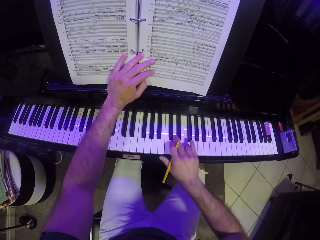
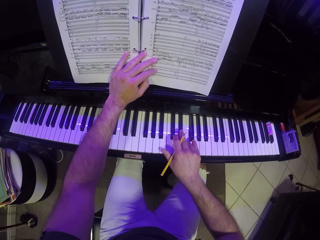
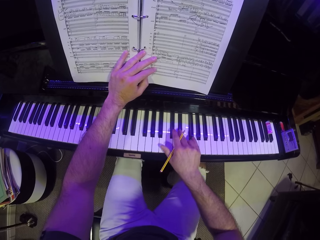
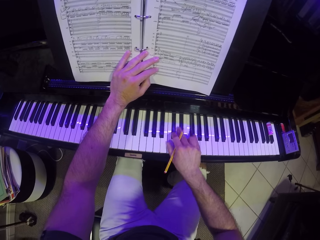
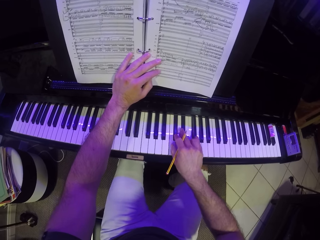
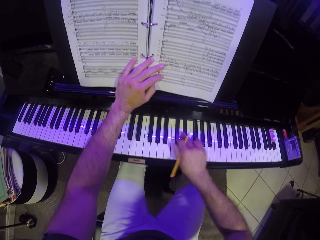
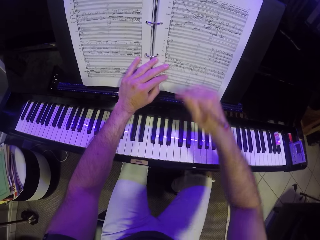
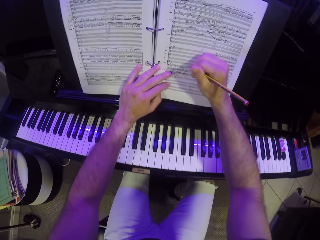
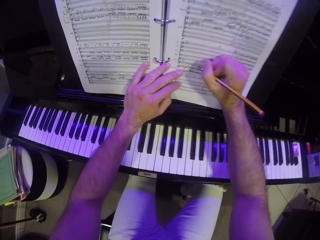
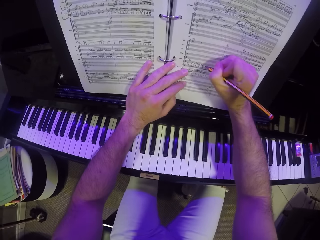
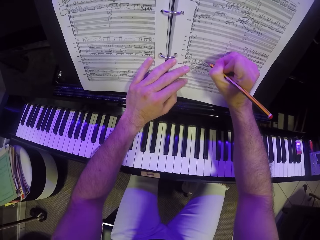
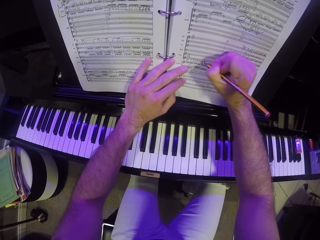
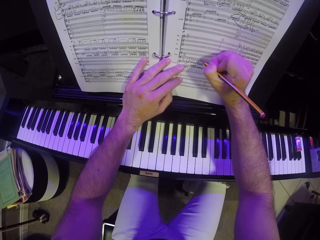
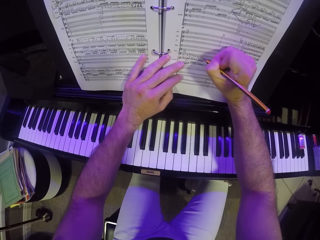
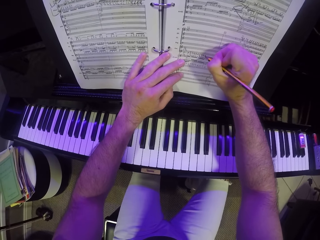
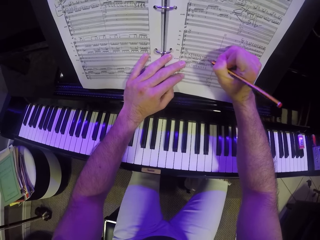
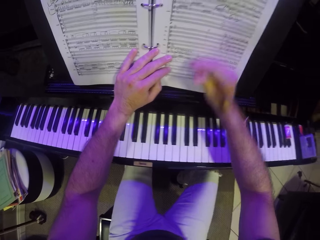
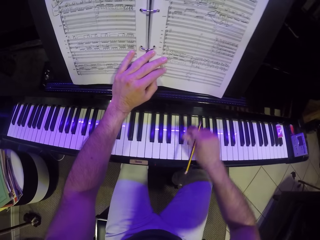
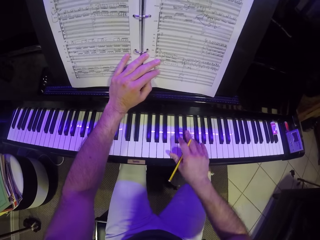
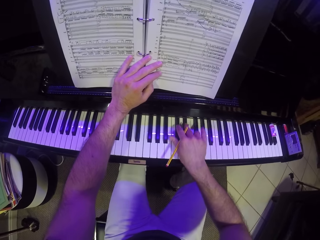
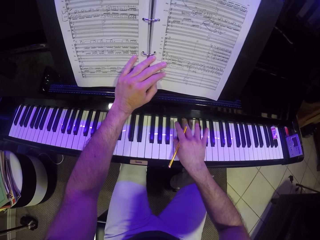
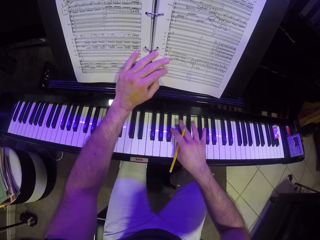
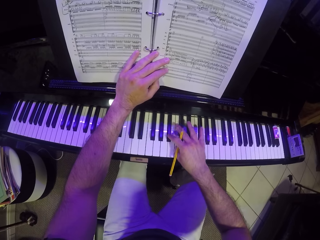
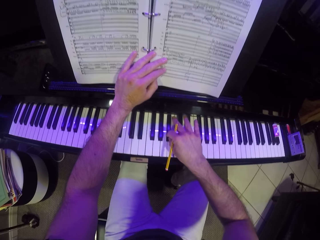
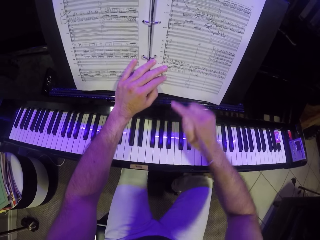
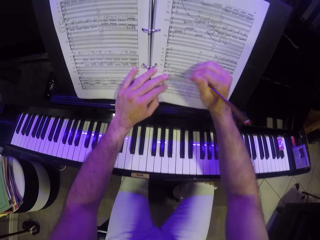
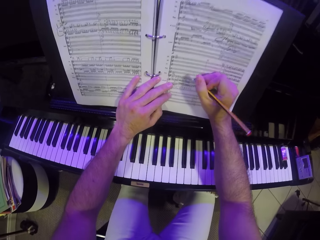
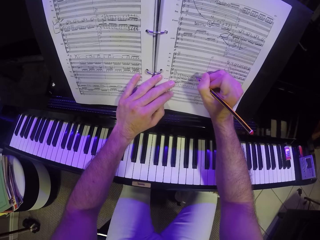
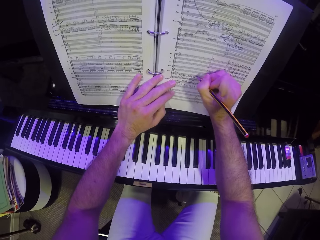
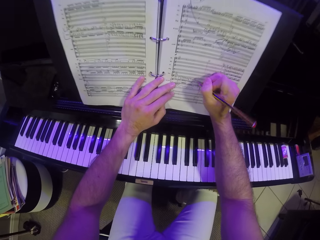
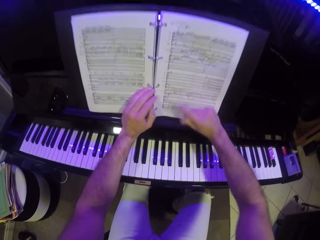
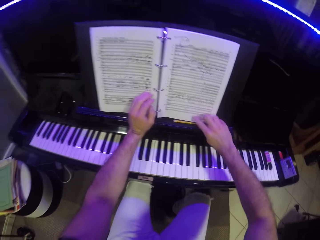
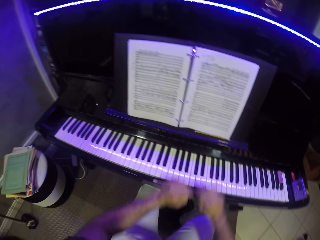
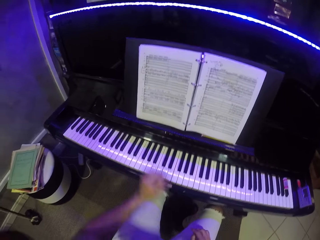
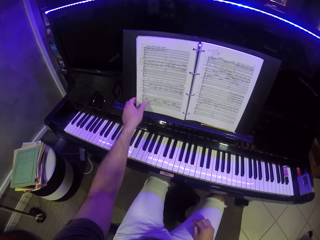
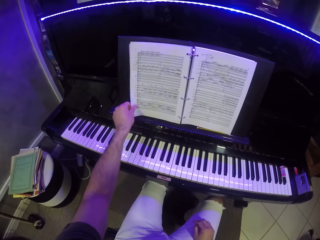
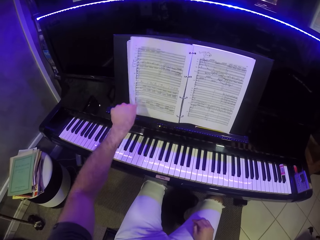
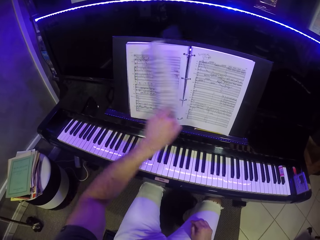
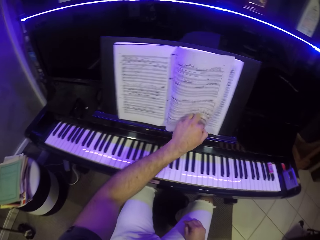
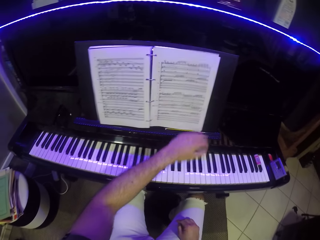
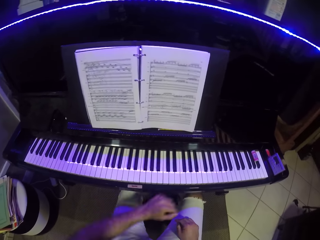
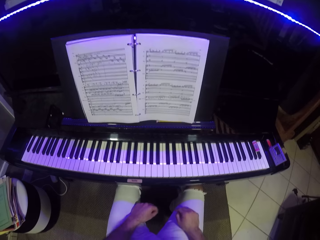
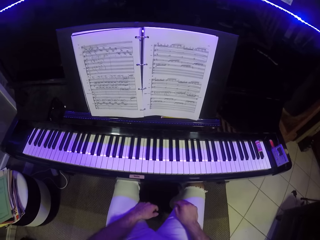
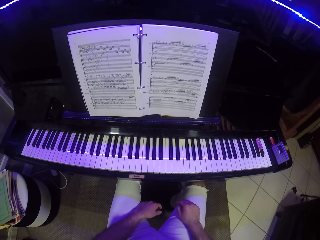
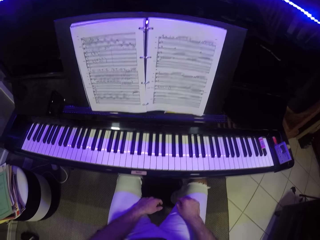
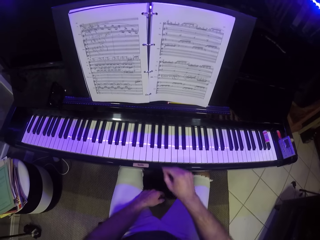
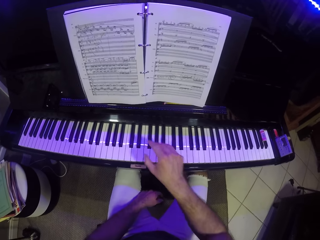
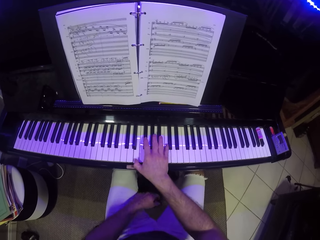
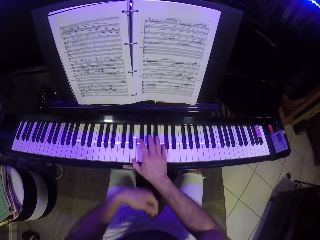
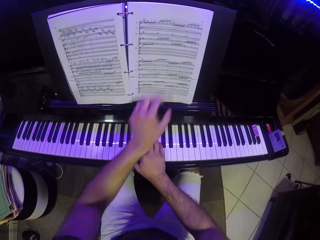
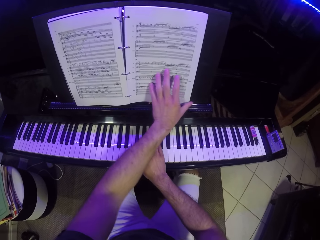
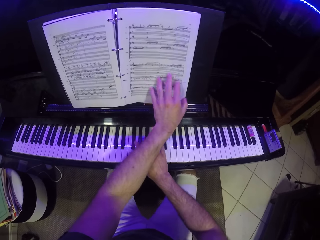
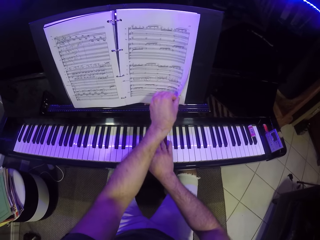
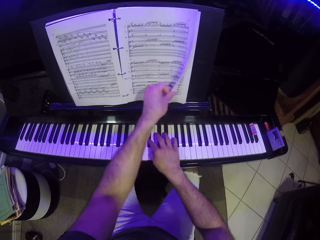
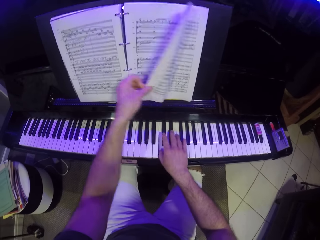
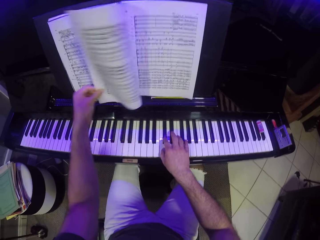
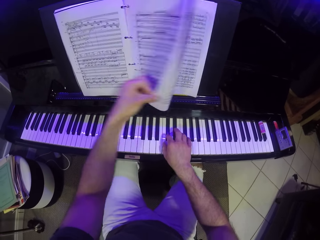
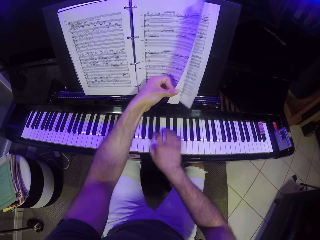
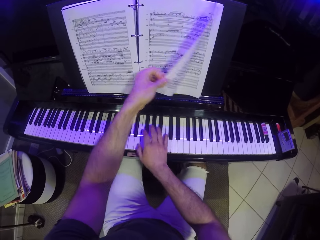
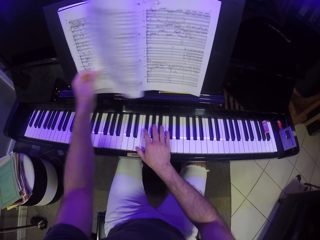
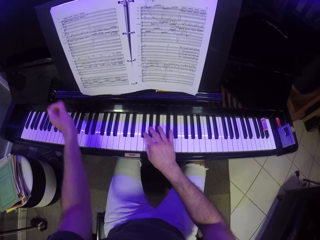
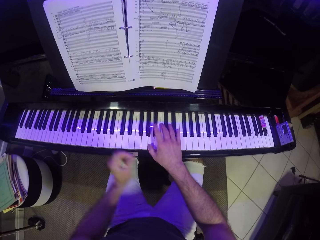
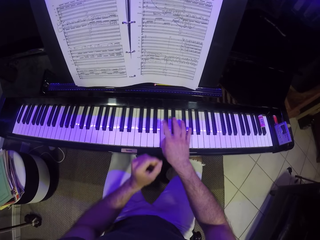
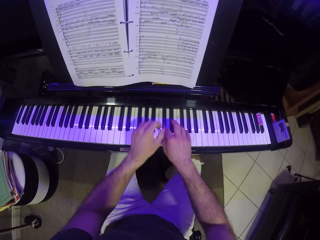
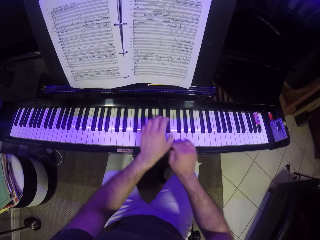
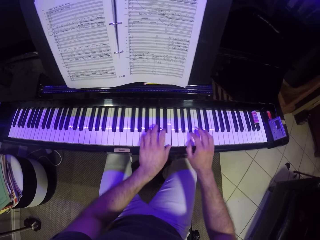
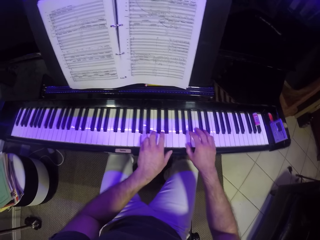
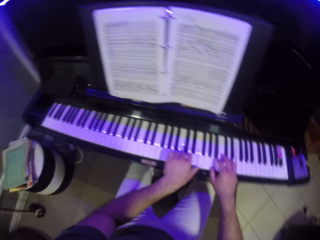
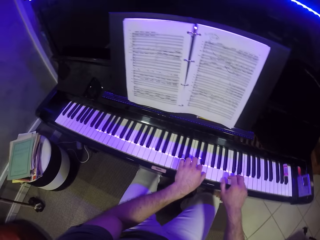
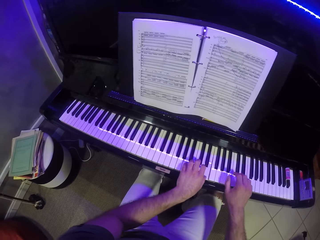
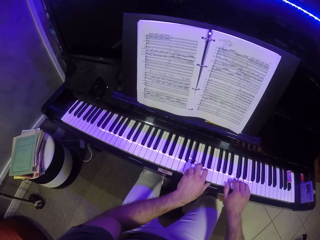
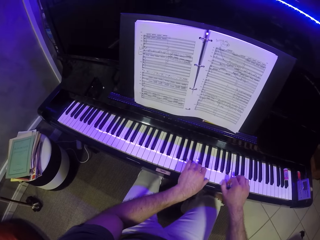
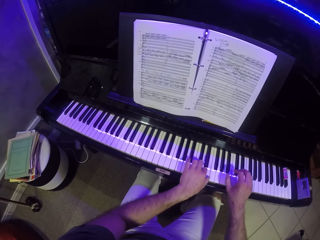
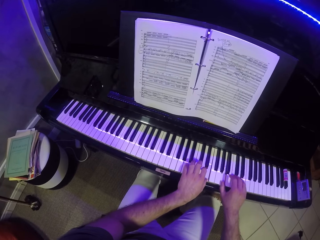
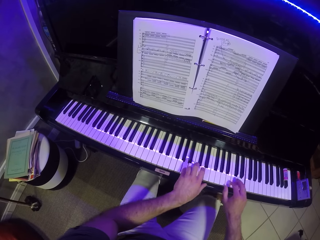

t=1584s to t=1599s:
The camera wearer writes on the piano music sheet with the pencil in his right hand. He plays the piano with his right hand. He writes on the piano music sheet with the pencil in his right hand. He drops the pencil on the piano with his right hand. He flips the piano music sheet with his left hand. He plays the piano with his right hand. He flips the piano music sheet with his left hand. He plays the piano with both hands.

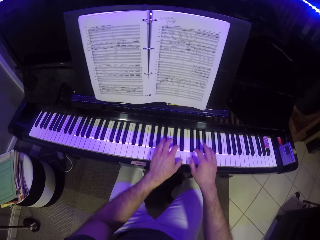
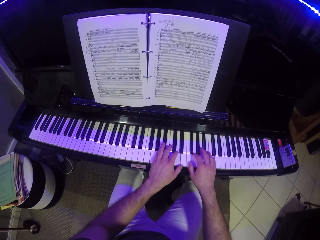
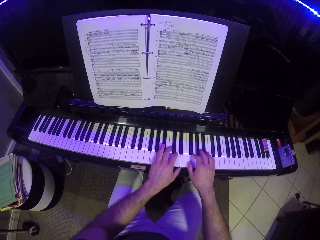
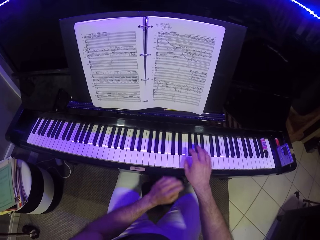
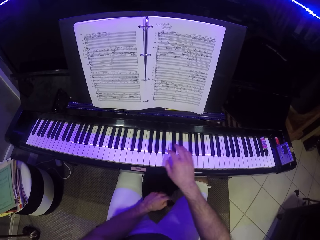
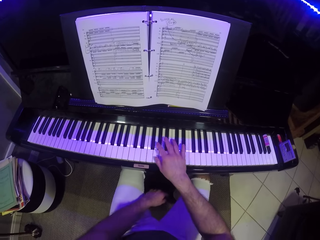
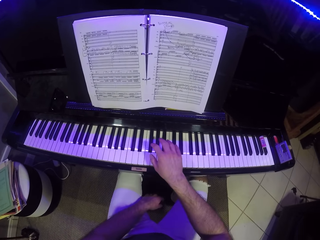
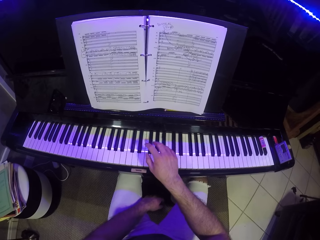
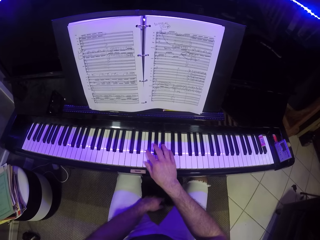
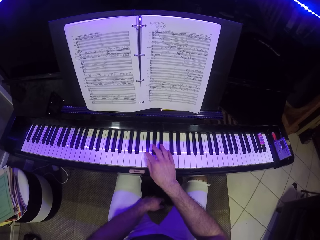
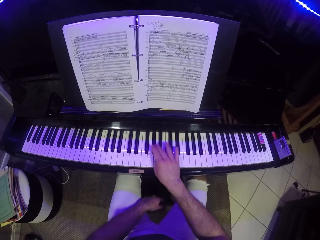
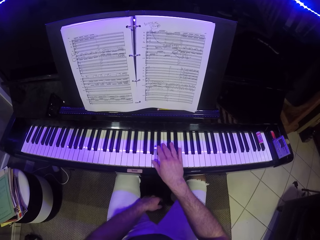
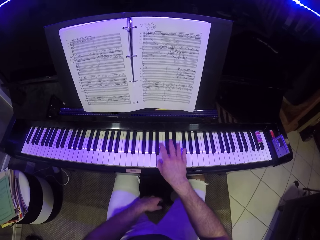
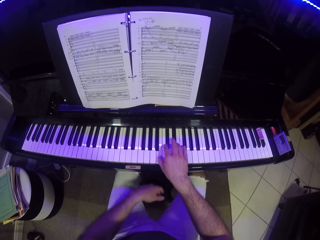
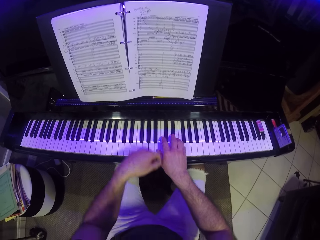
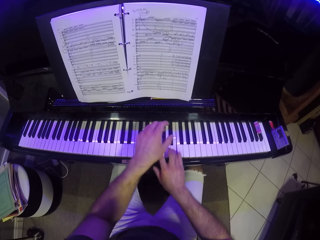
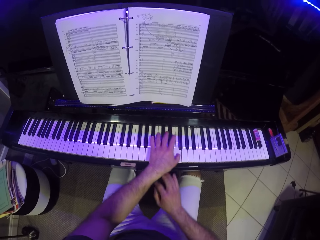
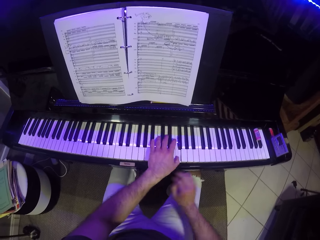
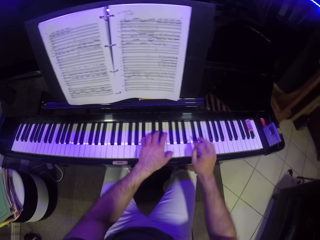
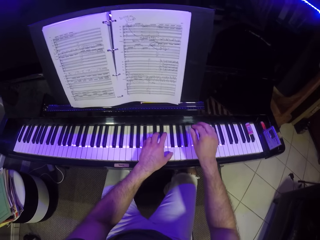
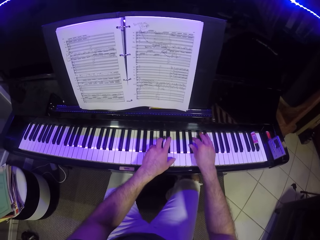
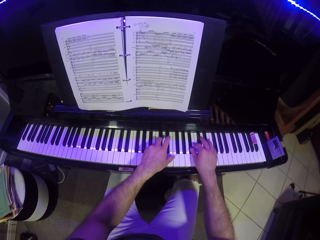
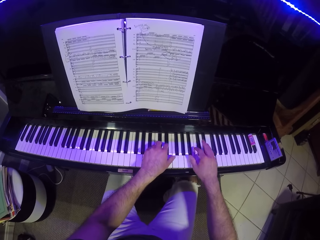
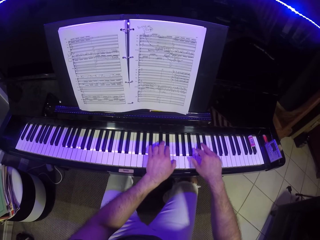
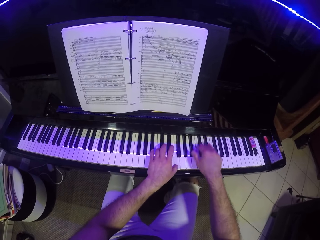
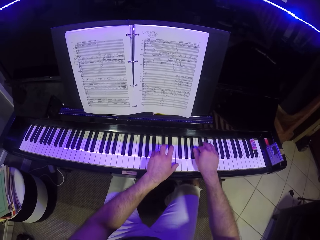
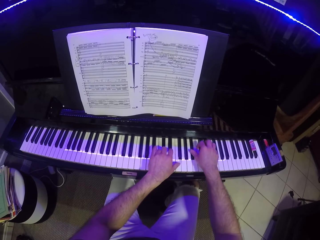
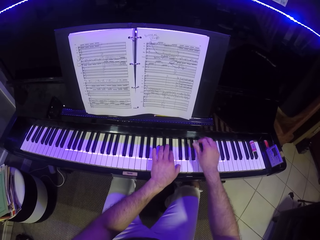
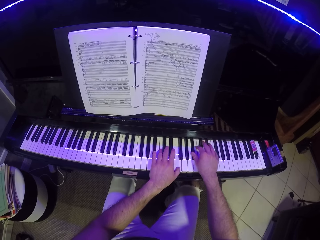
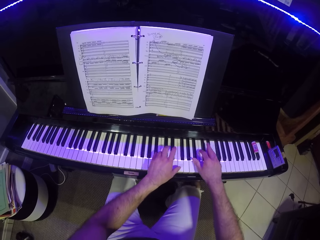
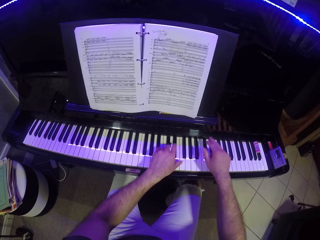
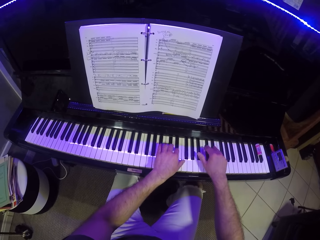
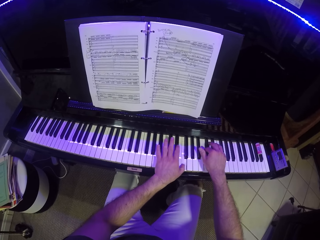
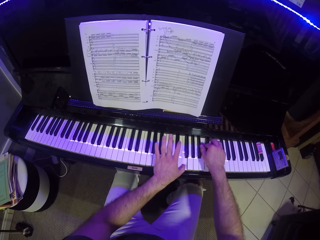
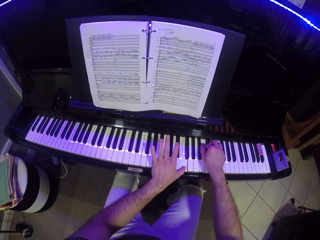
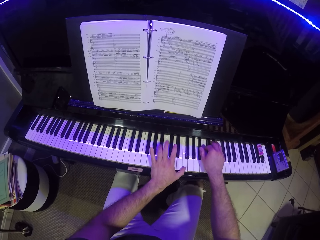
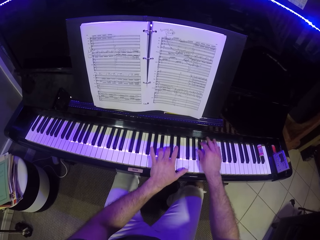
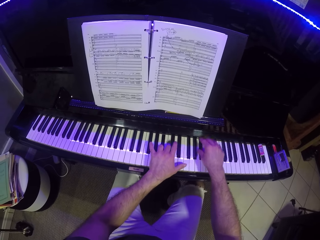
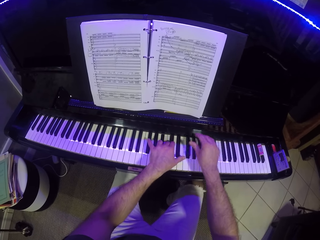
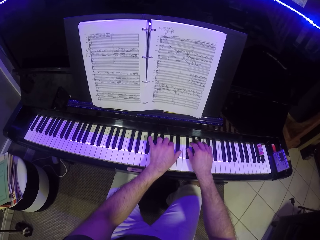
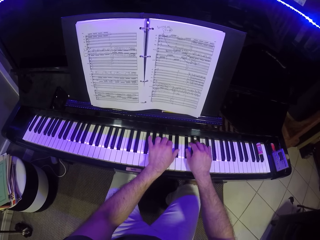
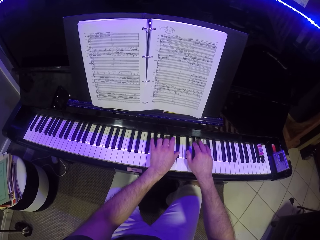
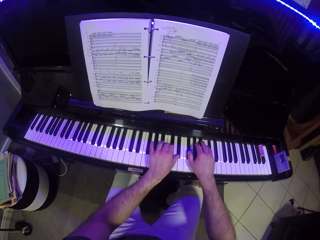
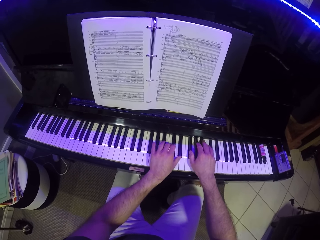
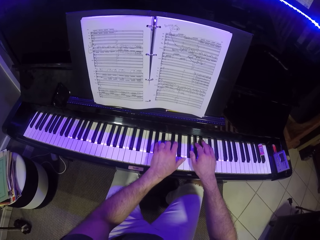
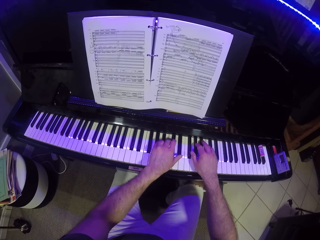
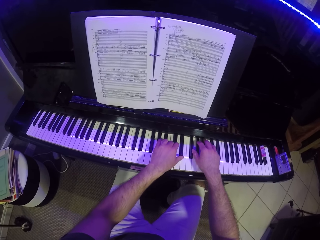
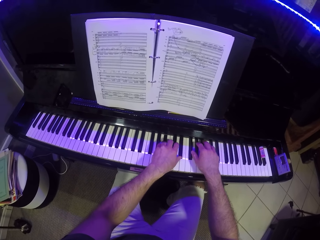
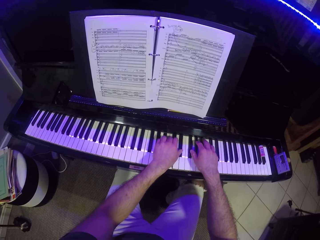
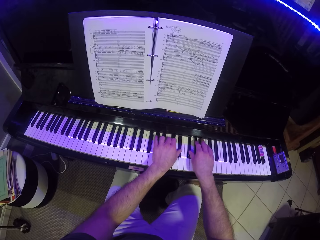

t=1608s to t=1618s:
The camera wearer plays the piano with his right hand. He plays the piano with his left hand. He plays the piano with both hands.
